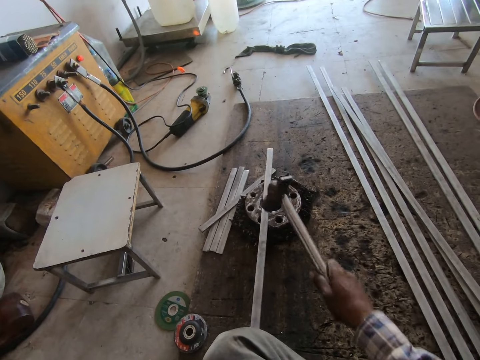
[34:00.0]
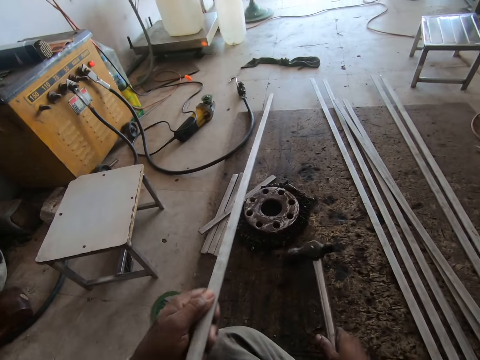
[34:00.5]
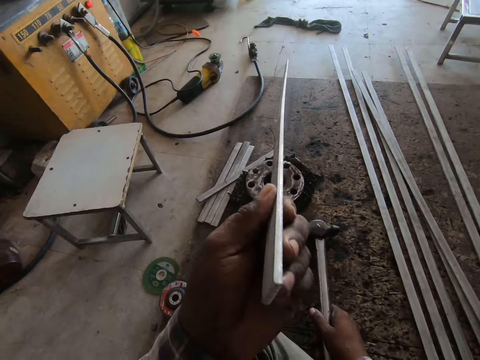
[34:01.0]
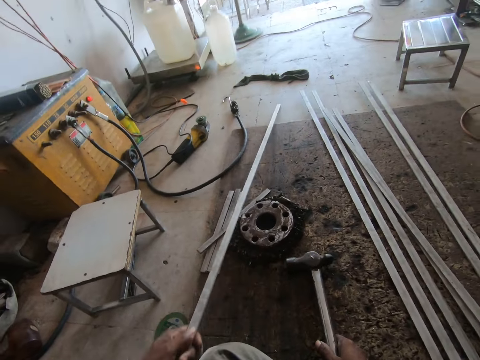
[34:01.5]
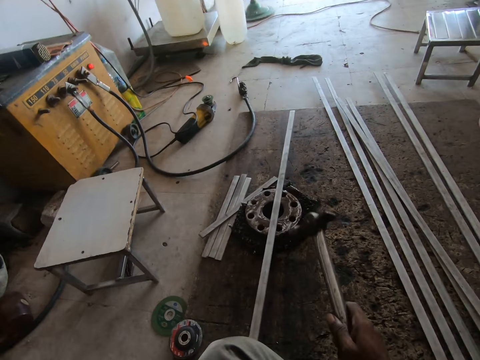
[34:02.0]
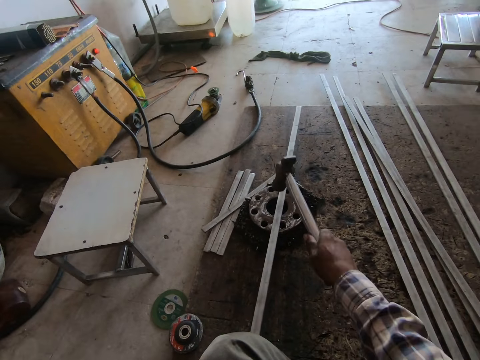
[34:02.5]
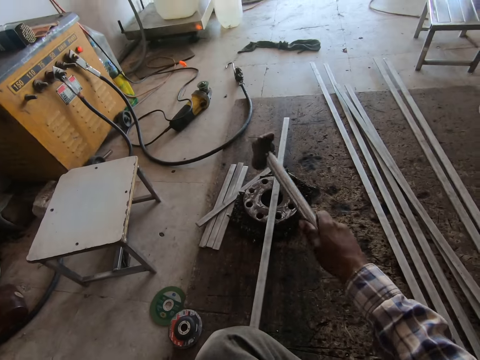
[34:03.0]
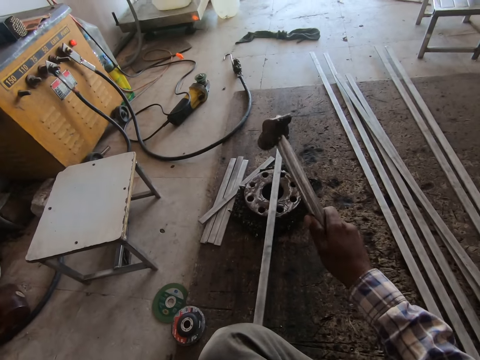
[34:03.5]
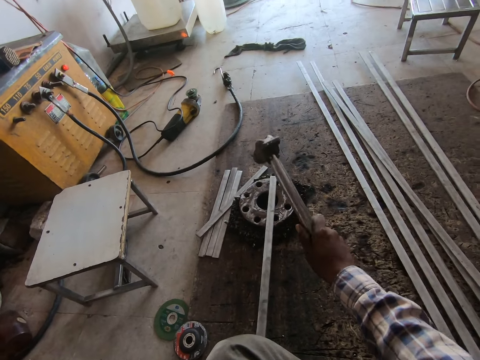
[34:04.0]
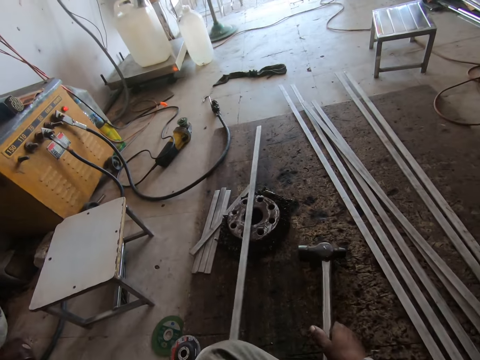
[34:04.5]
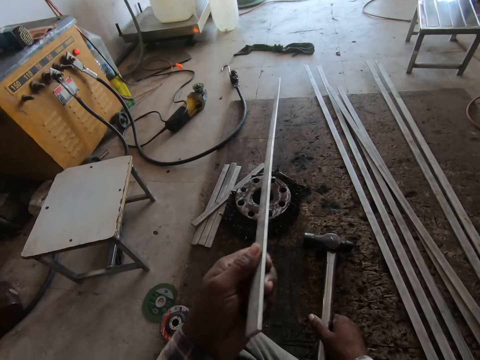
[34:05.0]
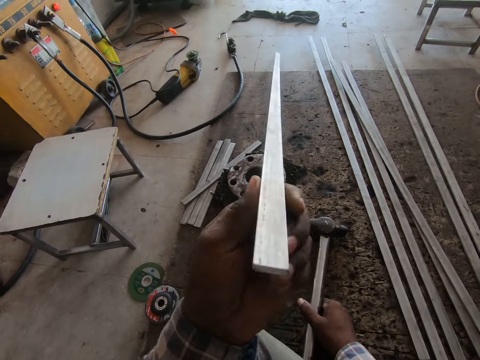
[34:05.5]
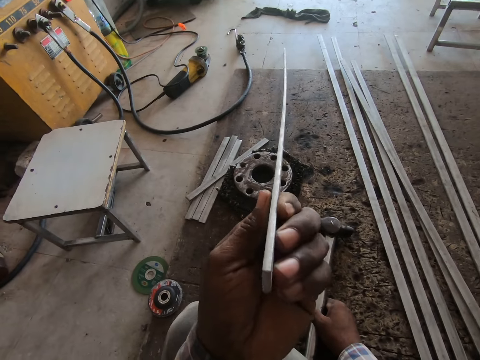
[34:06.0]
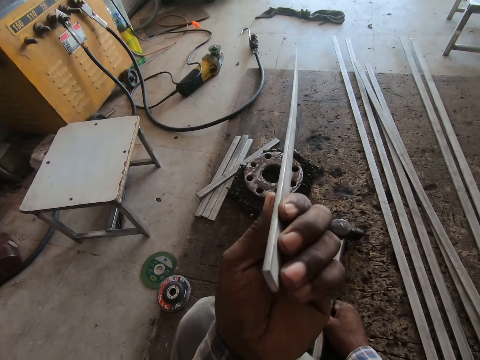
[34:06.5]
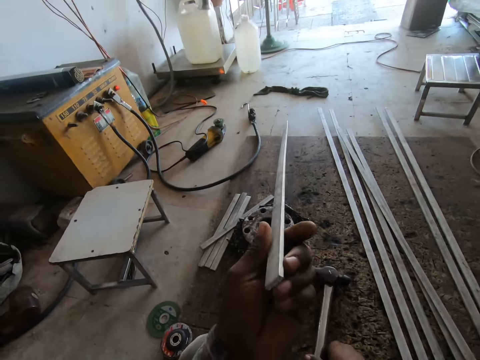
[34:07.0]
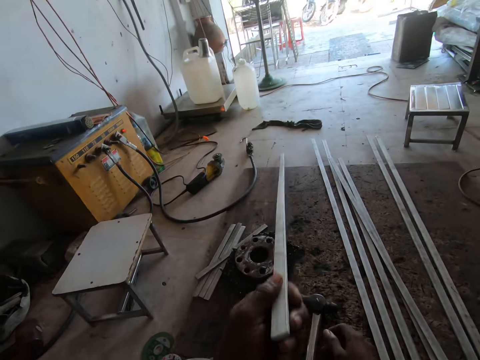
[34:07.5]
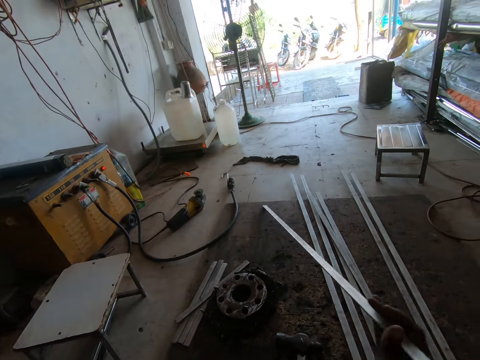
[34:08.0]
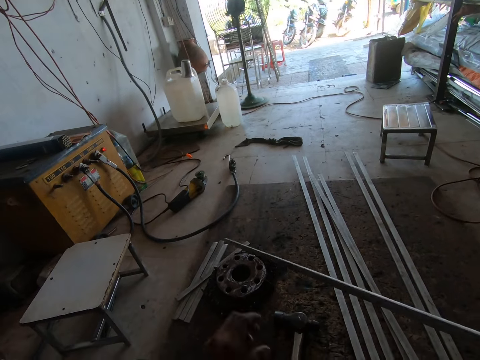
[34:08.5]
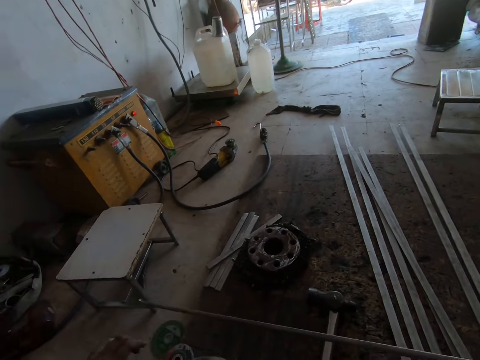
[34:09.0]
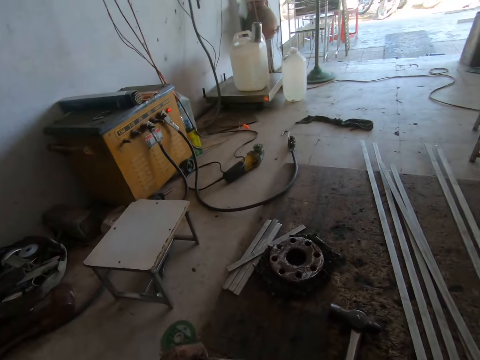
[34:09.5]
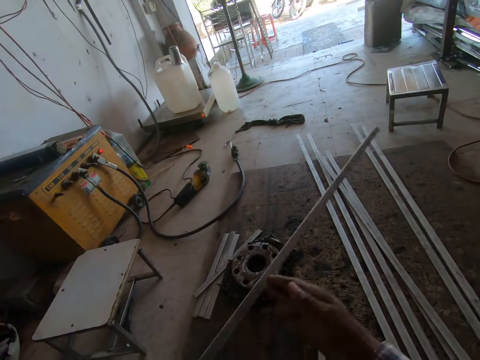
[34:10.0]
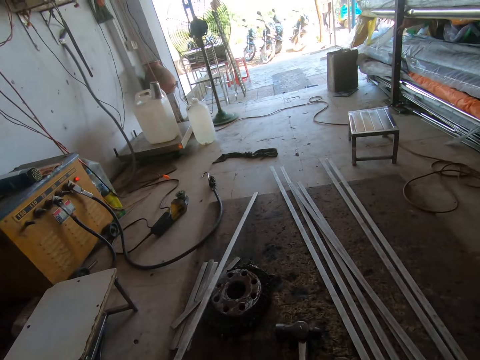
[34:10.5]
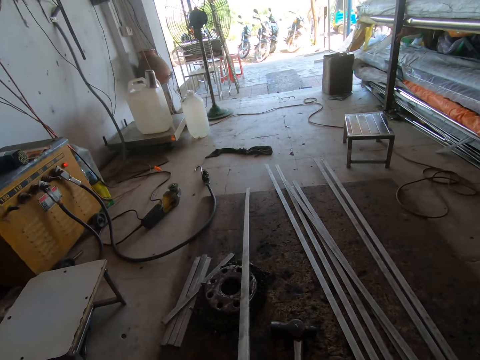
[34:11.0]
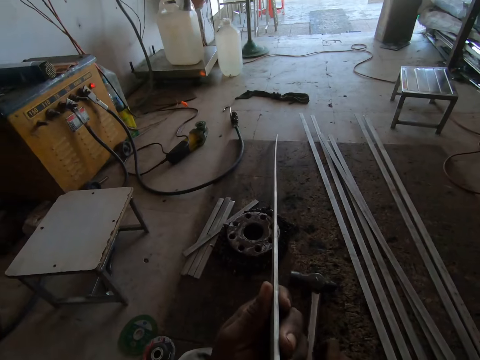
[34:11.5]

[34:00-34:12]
The camera wearer checks the metal's straightness. They hit the metal rod with the hammer. They check the metal's straightness. They turn the metal rod around.

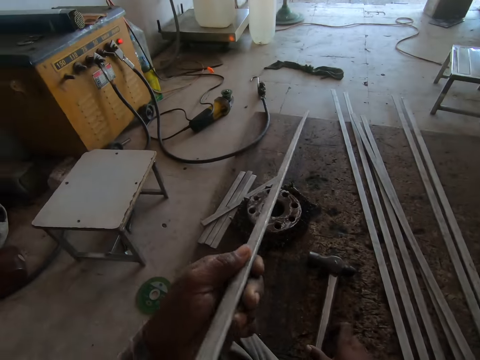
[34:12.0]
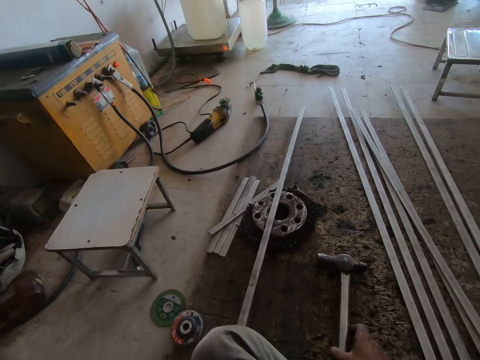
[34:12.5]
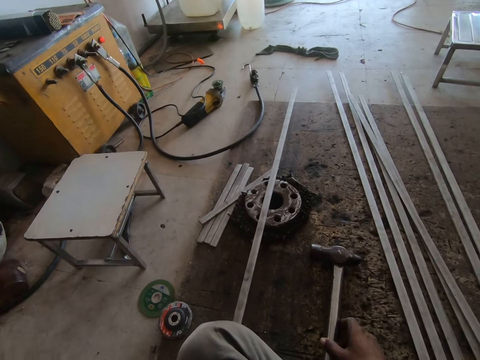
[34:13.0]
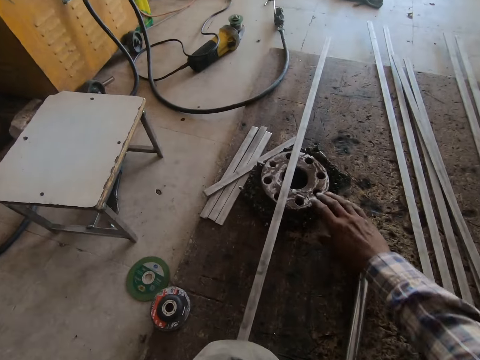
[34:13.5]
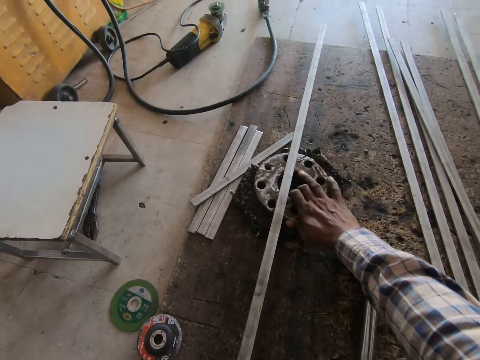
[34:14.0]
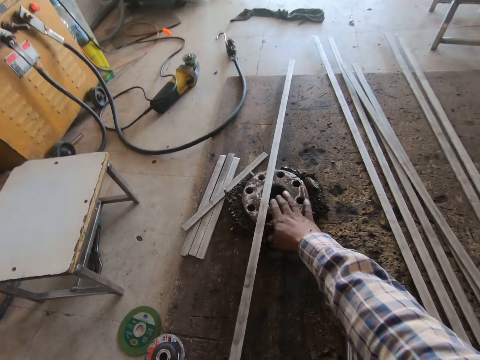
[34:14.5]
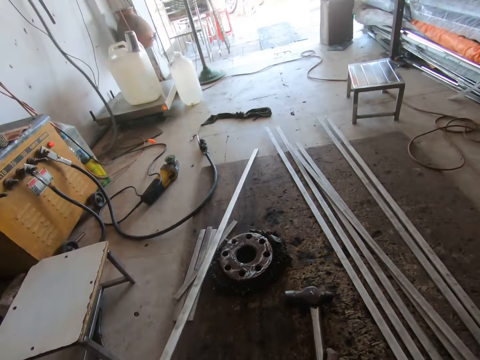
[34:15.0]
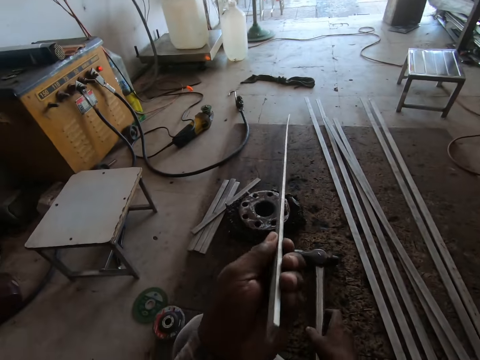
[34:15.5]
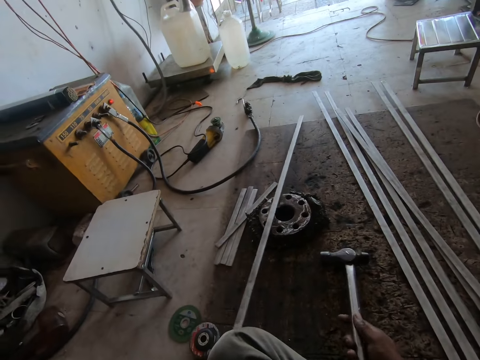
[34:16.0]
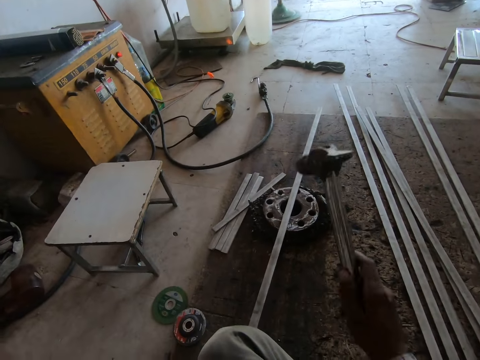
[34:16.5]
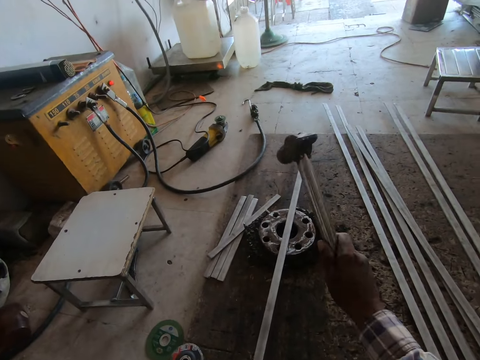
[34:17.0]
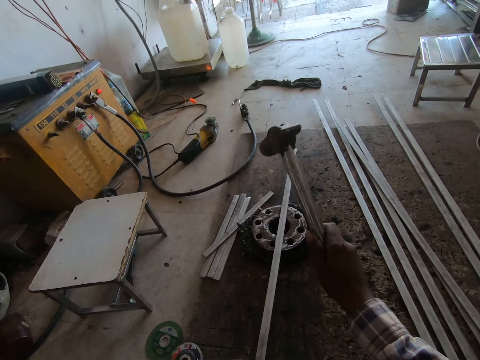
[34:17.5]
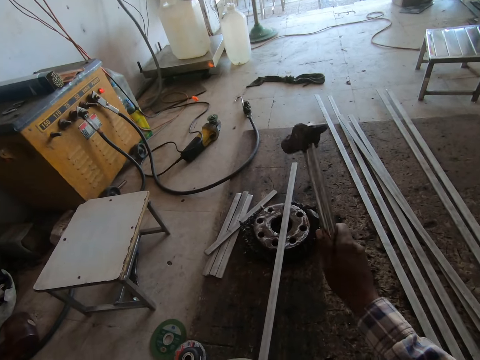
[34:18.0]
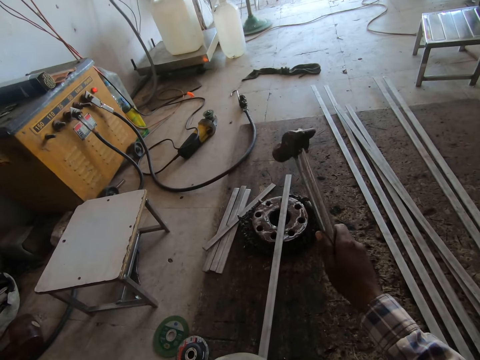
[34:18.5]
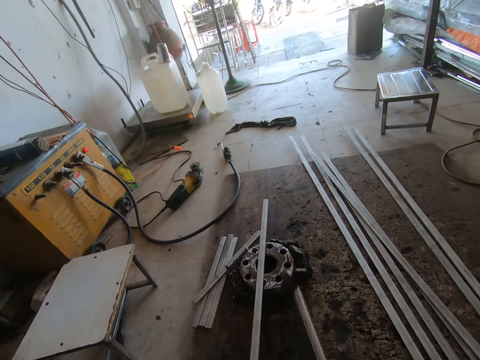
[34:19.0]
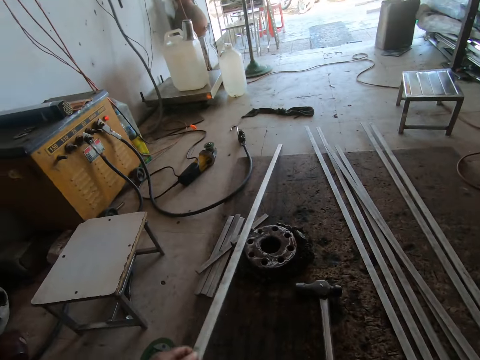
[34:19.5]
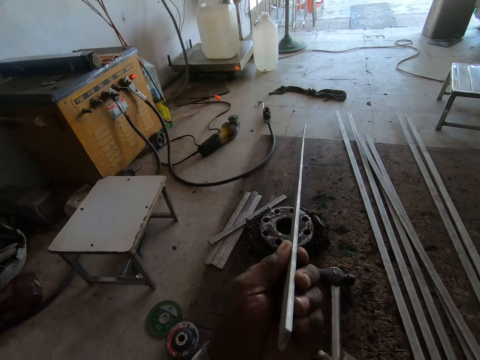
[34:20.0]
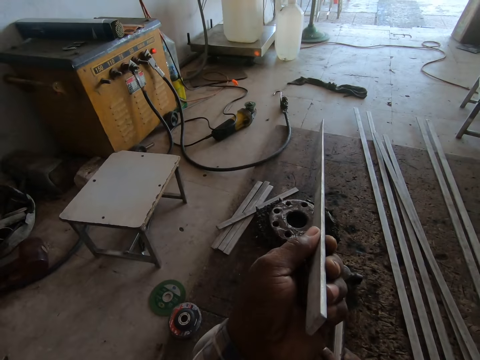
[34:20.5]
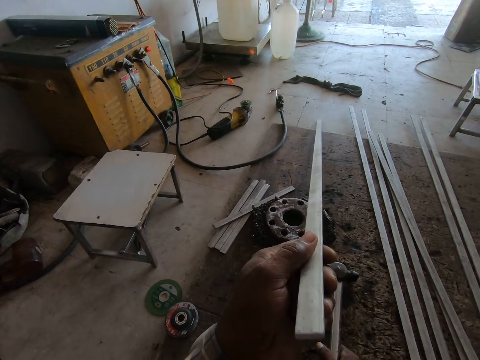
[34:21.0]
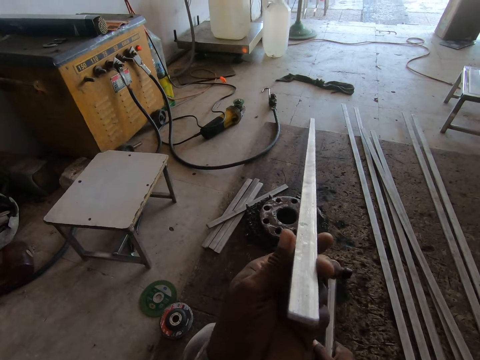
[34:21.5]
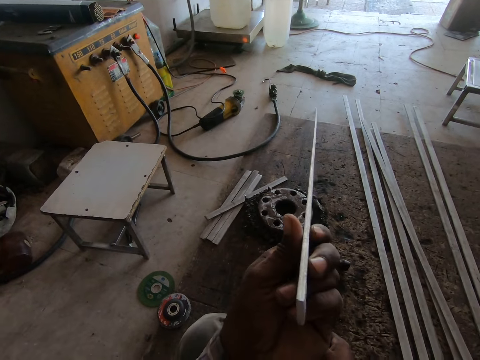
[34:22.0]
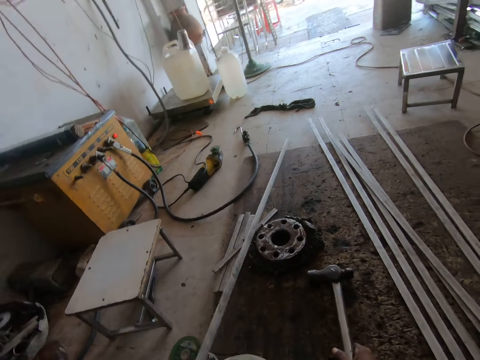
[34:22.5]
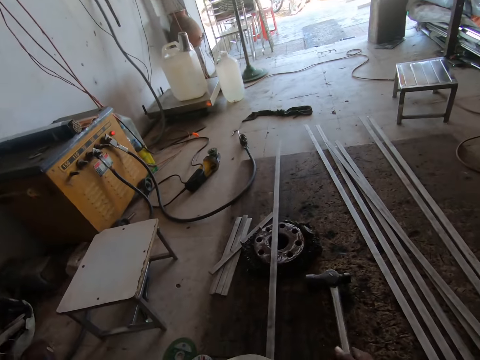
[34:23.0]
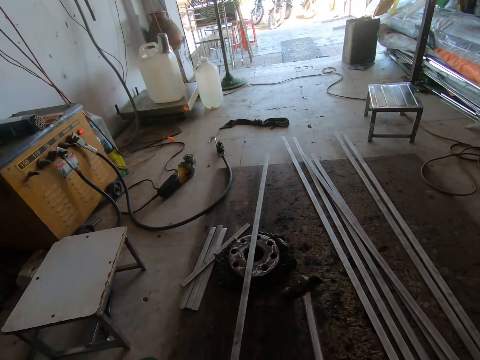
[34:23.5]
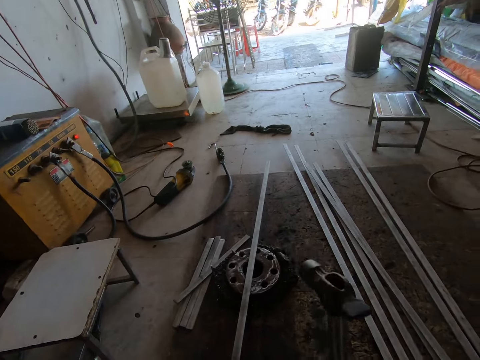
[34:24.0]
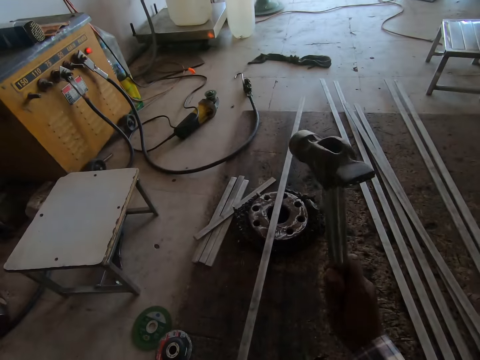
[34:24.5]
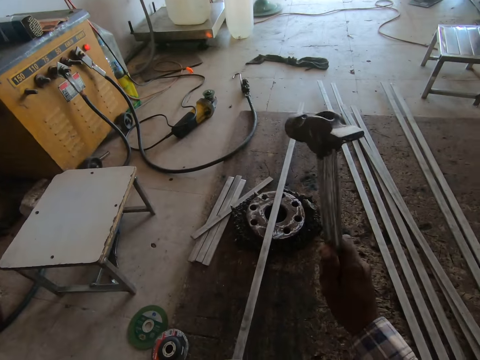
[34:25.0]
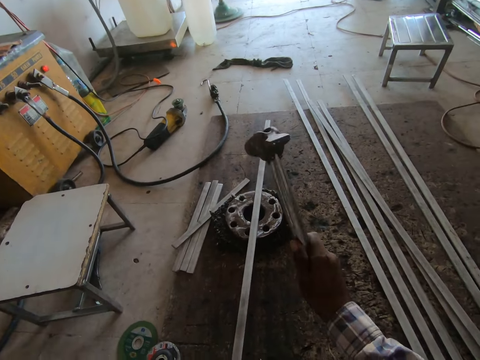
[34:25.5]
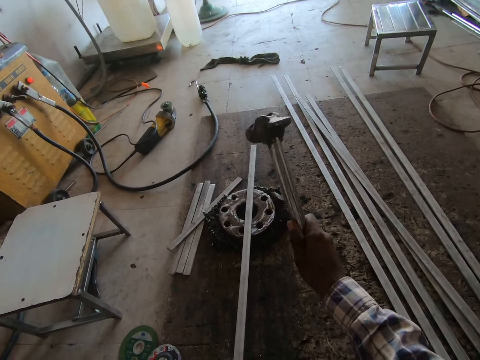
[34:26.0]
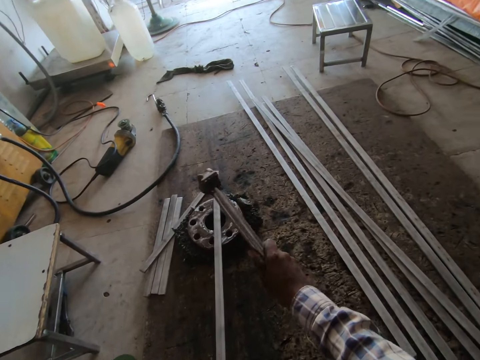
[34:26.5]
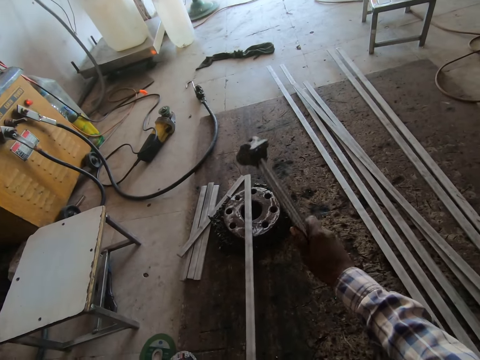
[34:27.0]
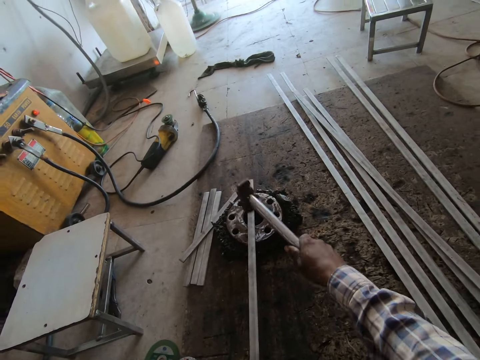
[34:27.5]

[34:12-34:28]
The camera wearer checks the metal's straightness. They pick the hammer. They talk to a man. They adjust a metal stand or wheel disc on the floor. They check the metal's straightness. They pick the hammer on the floor. They hit the metal rod with the hammer. They drop the metal rod on the floor. They talk to the man. They check the metal's straightness. They pick the hammer on the floor. They hit the metal rod with the hammer.
